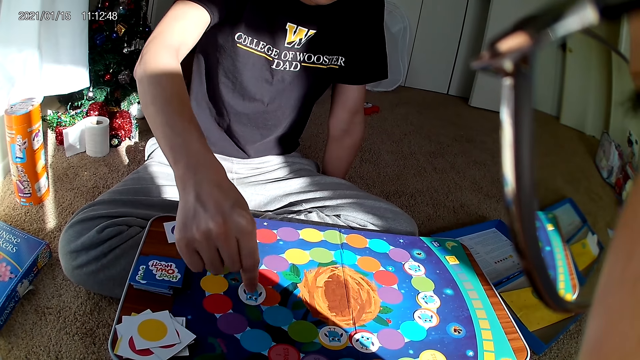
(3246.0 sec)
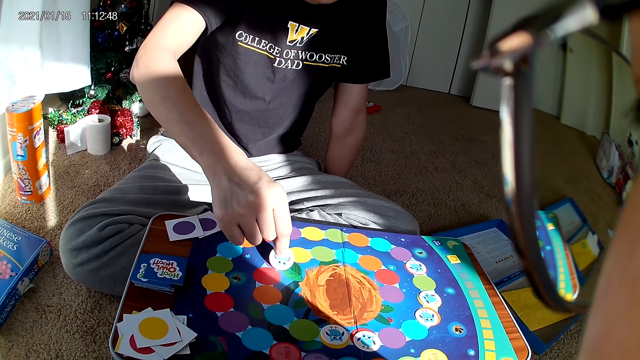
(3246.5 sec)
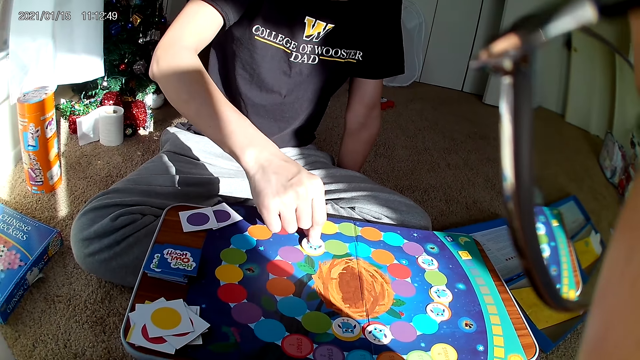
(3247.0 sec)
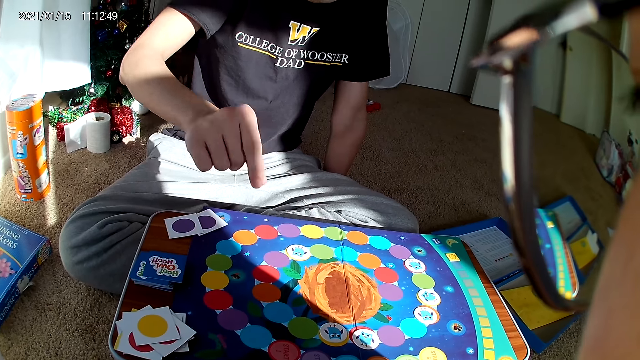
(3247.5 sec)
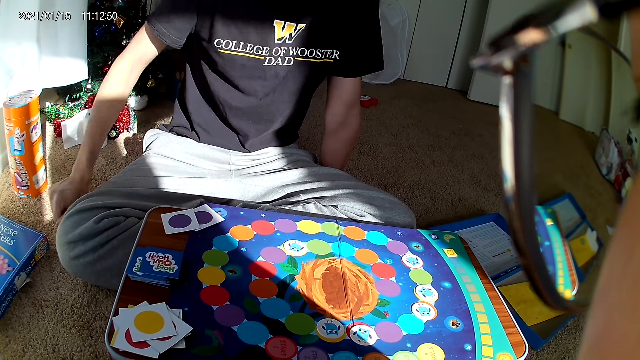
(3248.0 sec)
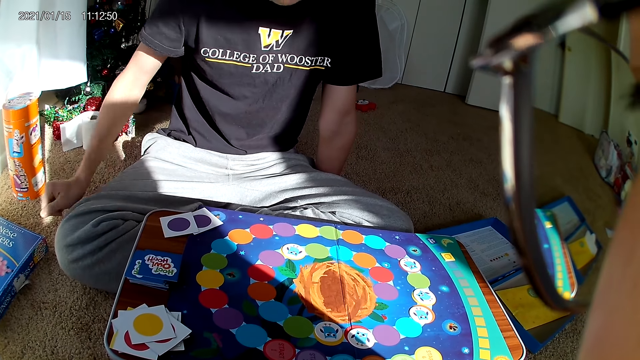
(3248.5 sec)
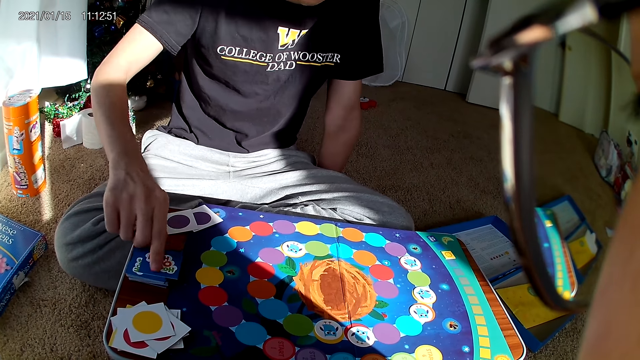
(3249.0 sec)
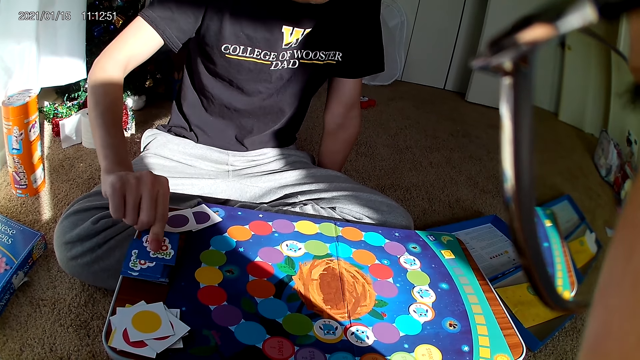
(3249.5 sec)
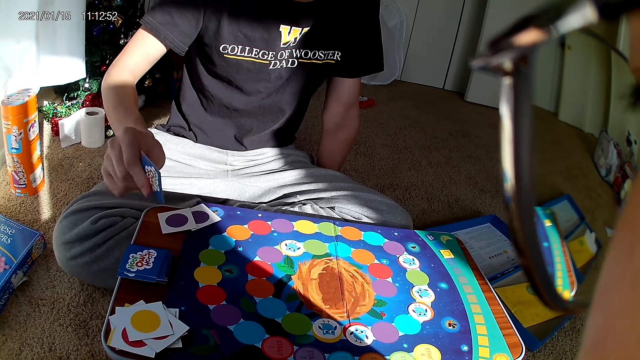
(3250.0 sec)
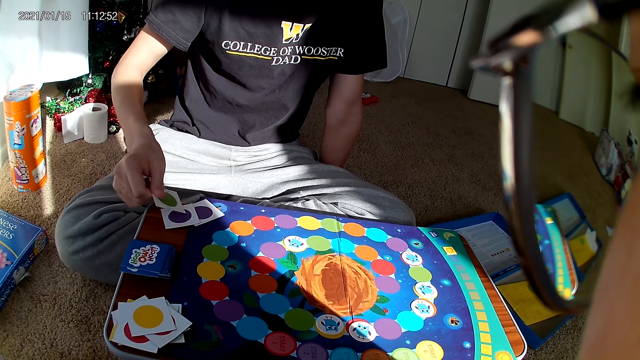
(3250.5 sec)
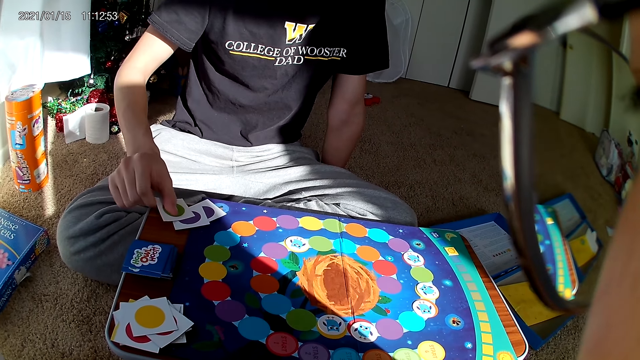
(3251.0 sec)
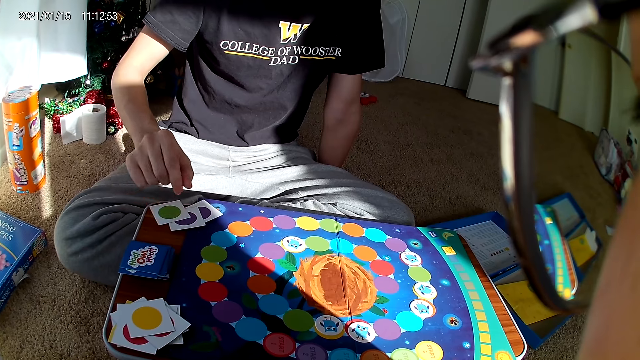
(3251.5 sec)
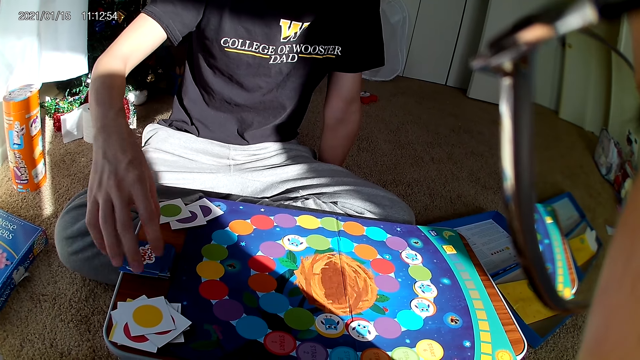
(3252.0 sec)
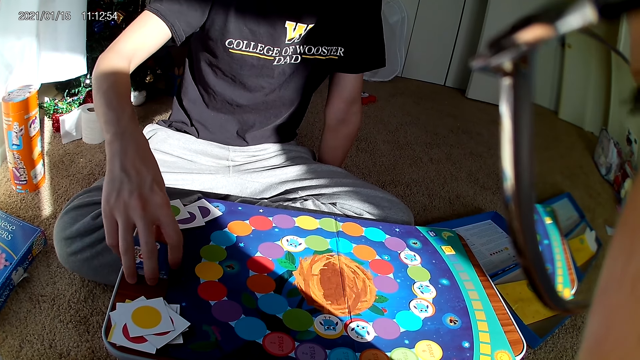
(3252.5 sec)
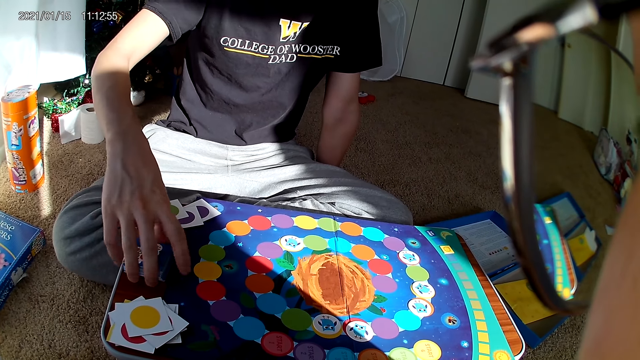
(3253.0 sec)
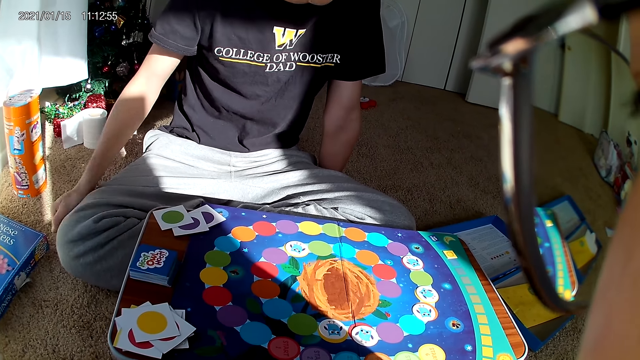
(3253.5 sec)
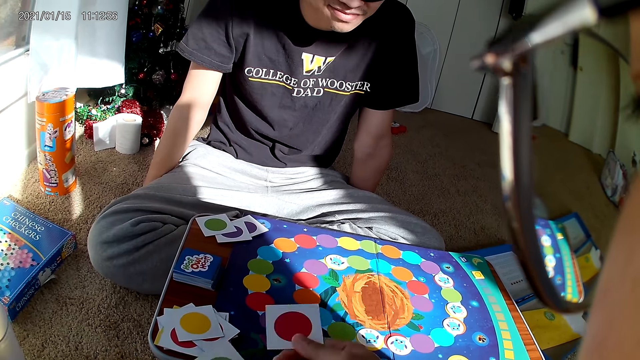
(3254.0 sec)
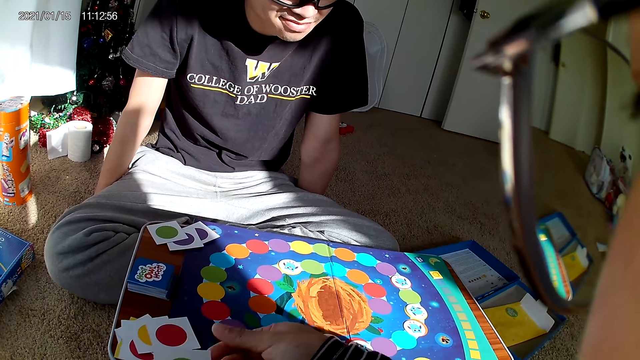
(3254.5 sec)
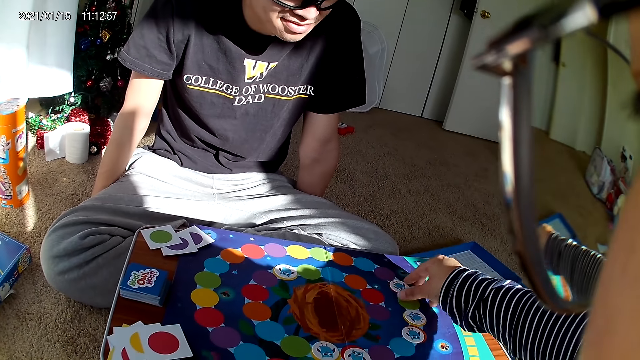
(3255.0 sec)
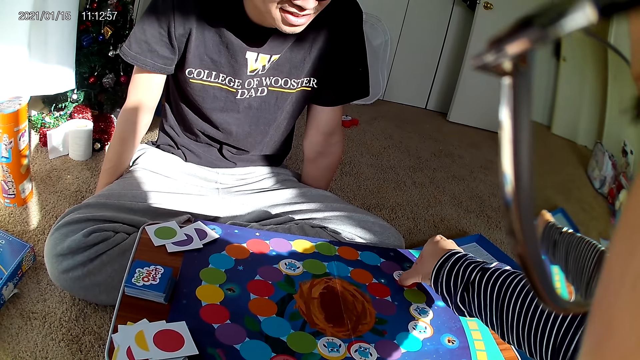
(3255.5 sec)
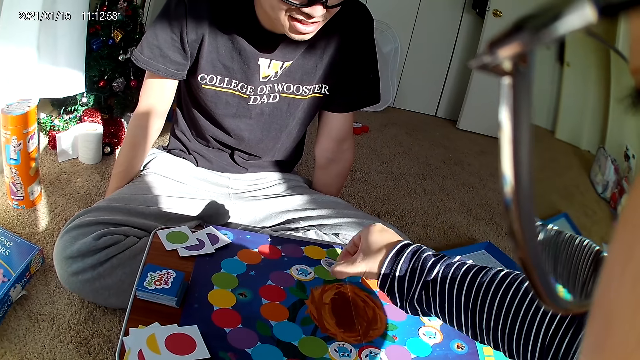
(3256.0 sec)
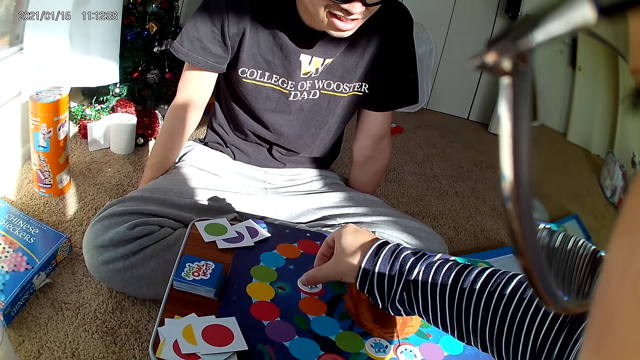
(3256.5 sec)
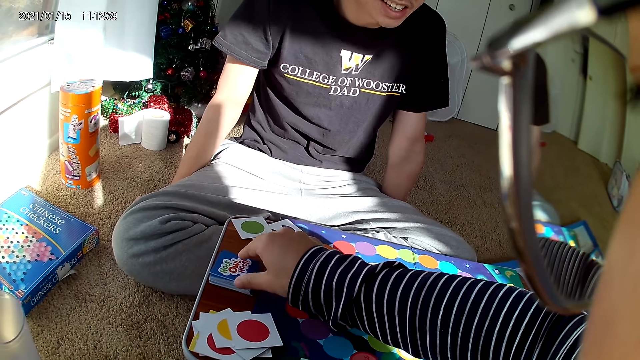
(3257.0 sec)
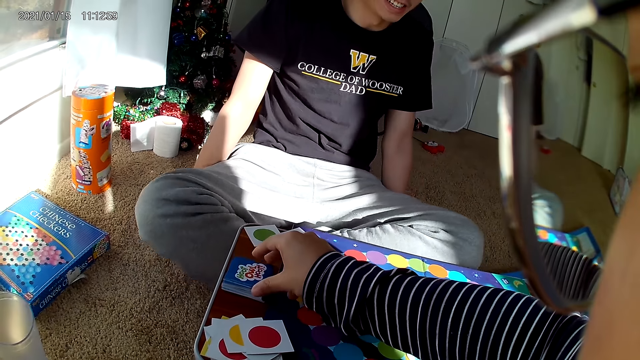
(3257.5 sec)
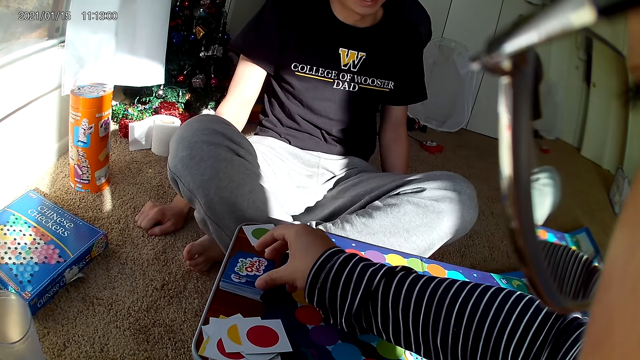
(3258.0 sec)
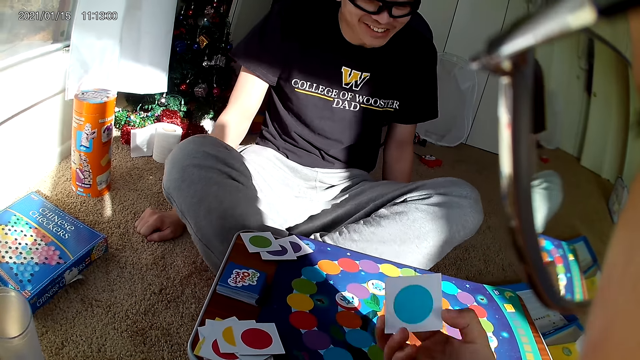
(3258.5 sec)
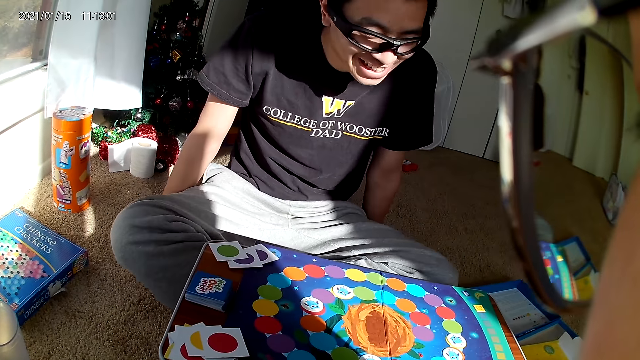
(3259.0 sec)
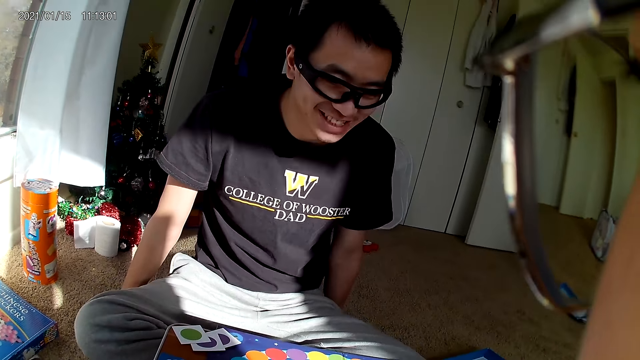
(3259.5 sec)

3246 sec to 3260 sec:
A man drops the card on the board with his right hand. The man places his hands on the floor. The man picks a card from the board with his right hand. The man drops the card on the board with his right hand. The man adjusts cards on the board with his right hand. The man holds playing cards. The man places his hand on the floor. The camera wearer drops a card on the board with her right hand. She picks a card from the board with her right hand. She drops the card on the board with her right hand. She picks a card from the board with her right hand.

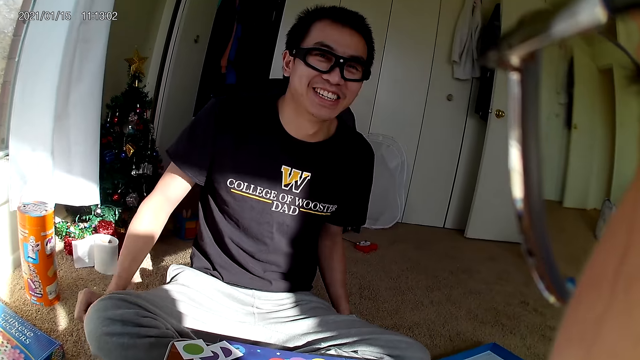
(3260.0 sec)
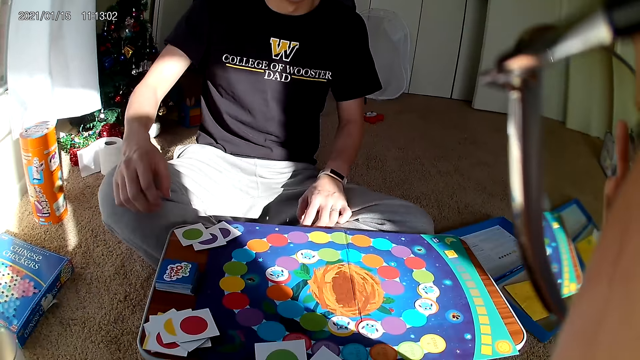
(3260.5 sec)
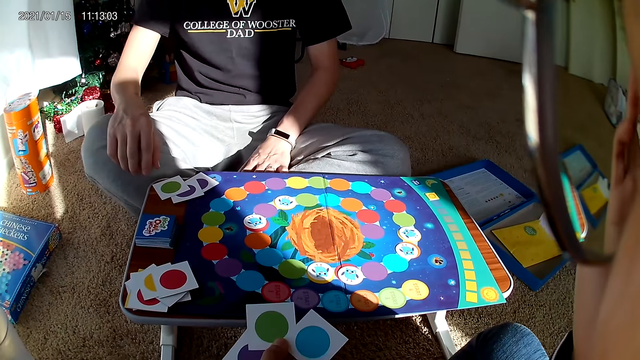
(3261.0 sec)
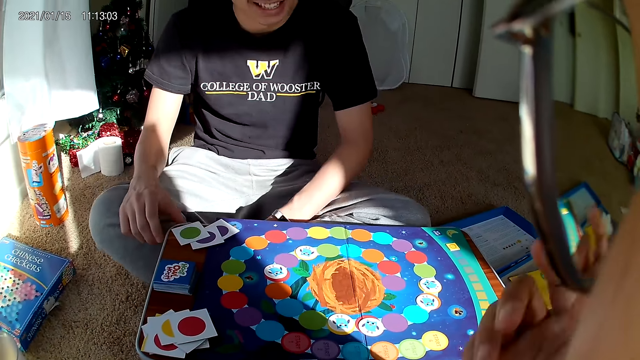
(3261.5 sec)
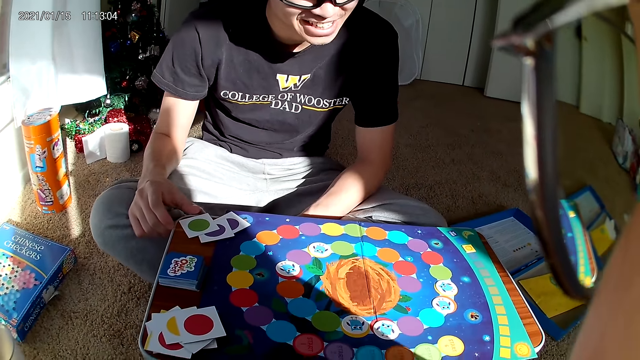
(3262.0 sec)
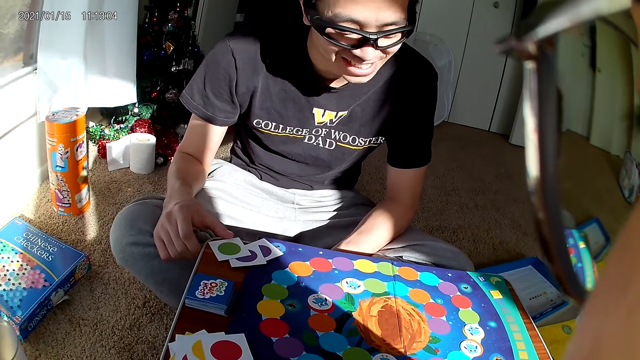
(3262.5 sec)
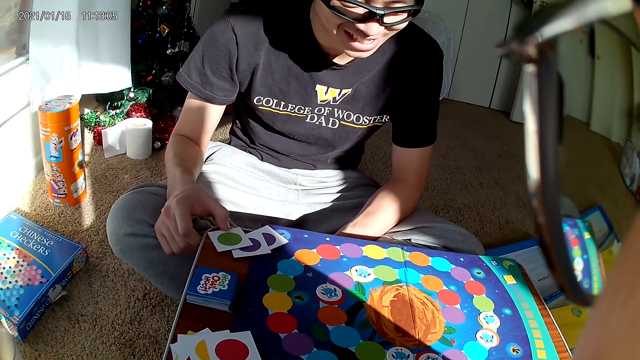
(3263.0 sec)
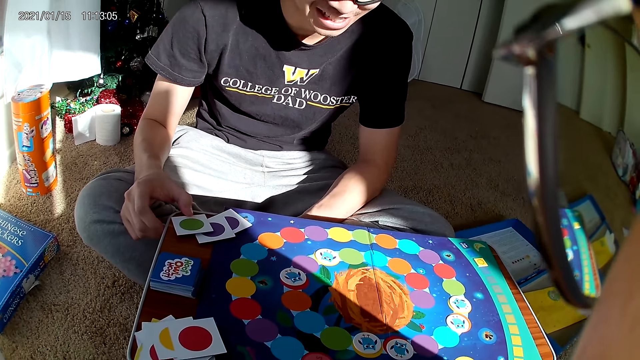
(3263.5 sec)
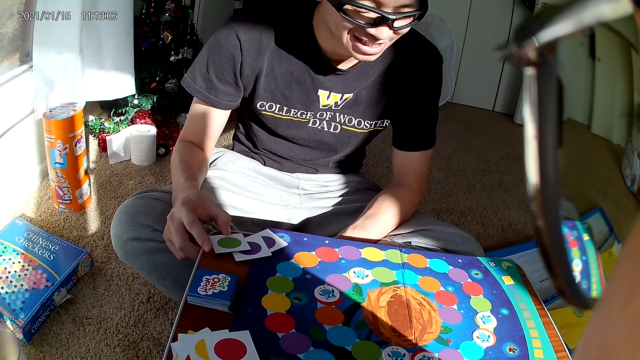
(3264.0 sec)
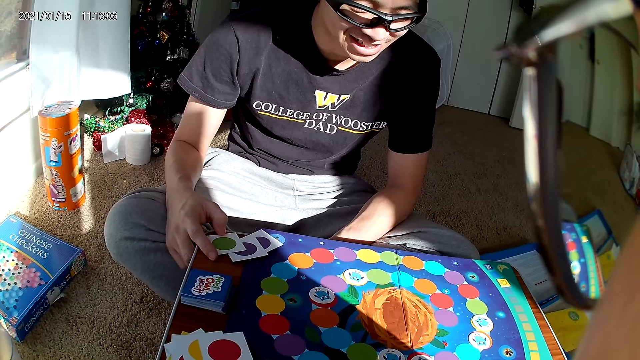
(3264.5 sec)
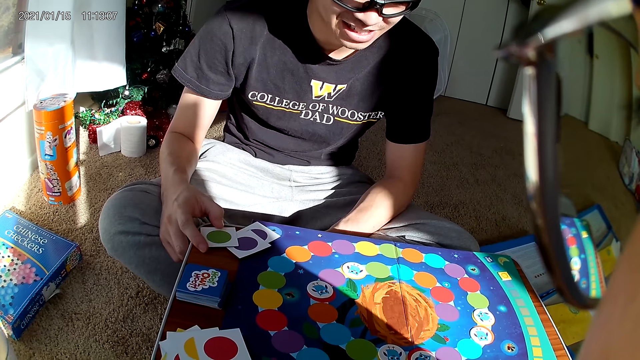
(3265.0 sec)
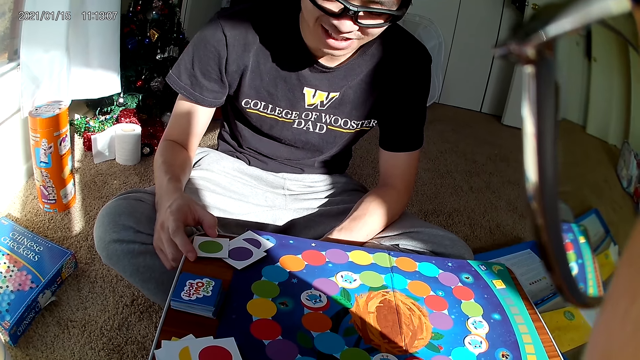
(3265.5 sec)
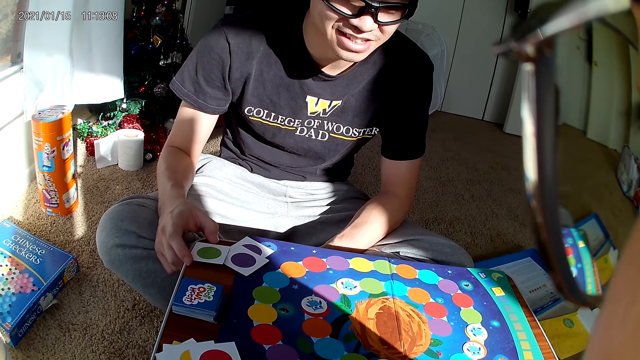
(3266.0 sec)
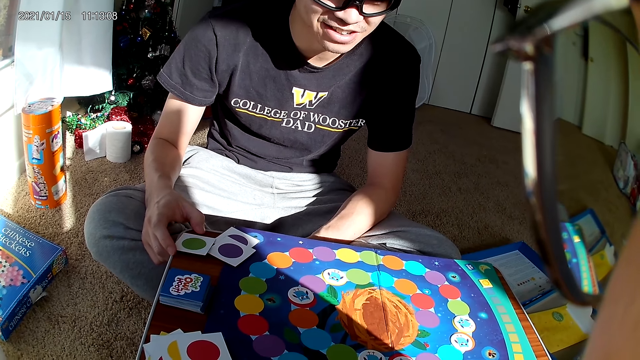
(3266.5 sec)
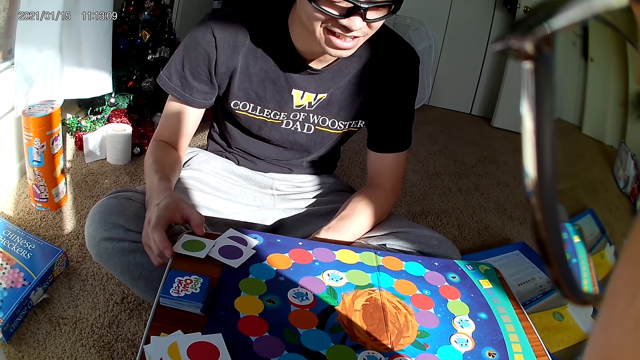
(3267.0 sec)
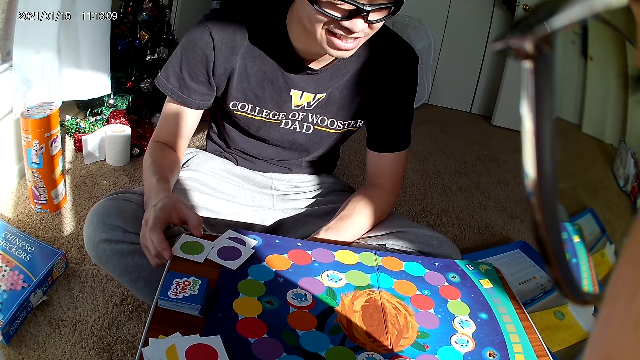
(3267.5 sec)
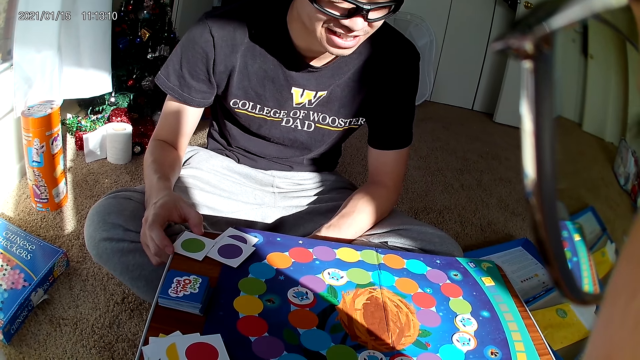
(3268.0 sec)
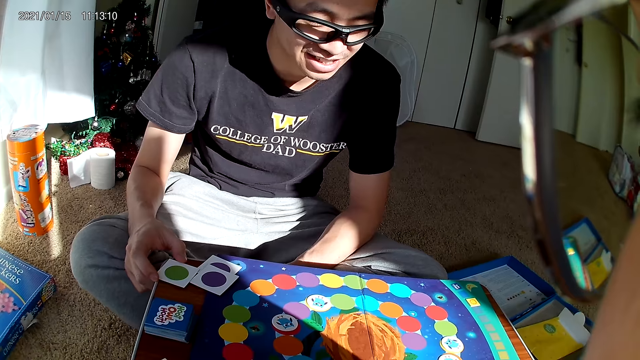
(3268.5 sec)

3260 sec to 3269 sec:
A man places his hands on the laps. The man holds a card on the board with his right hand and touches the playing cards.
